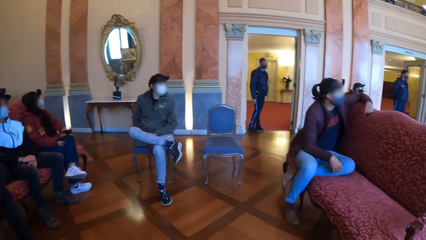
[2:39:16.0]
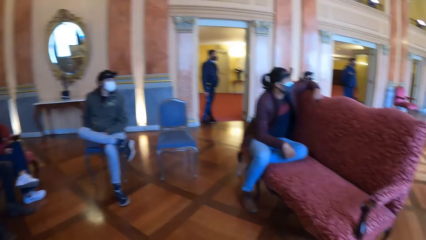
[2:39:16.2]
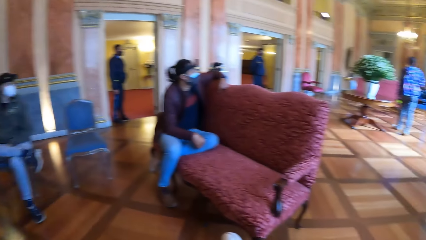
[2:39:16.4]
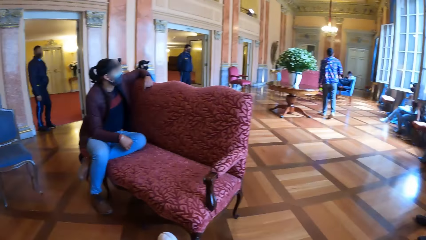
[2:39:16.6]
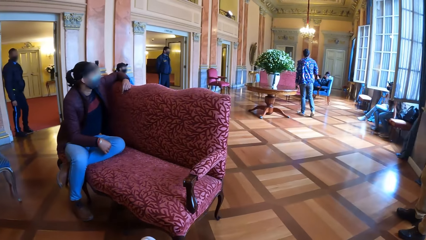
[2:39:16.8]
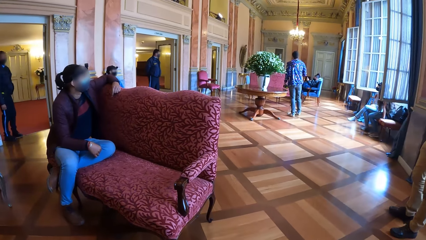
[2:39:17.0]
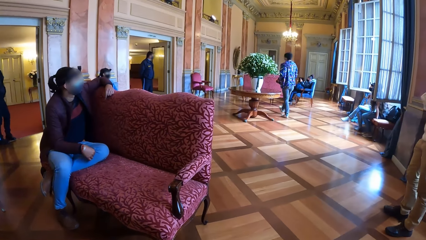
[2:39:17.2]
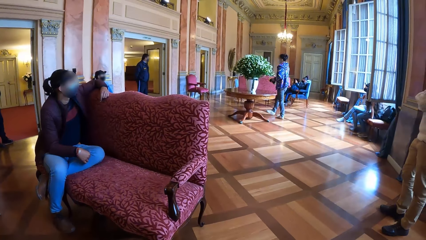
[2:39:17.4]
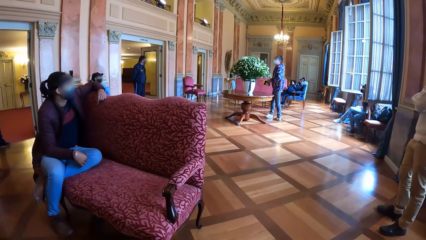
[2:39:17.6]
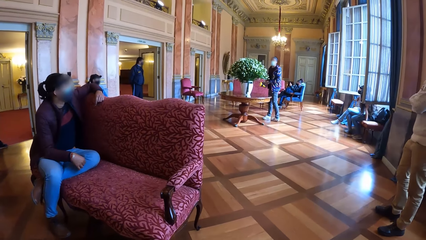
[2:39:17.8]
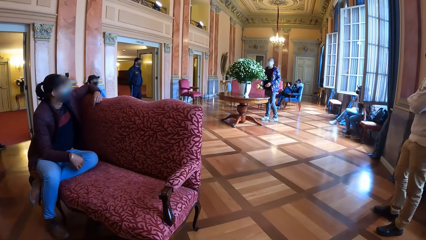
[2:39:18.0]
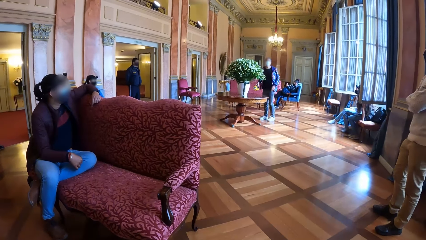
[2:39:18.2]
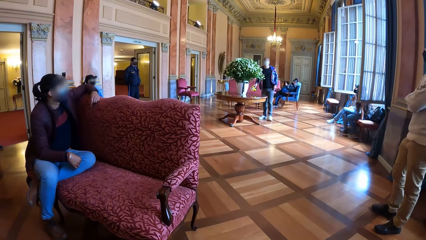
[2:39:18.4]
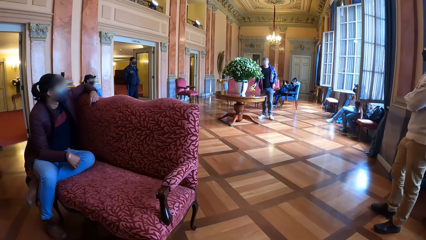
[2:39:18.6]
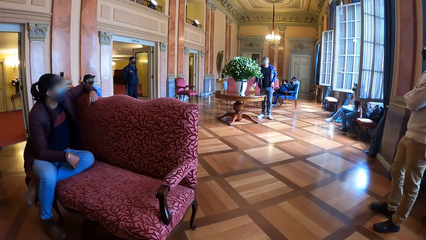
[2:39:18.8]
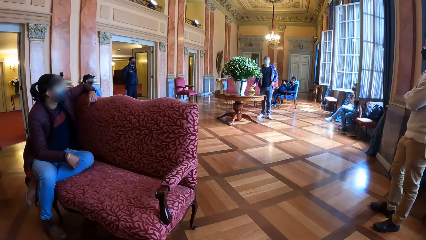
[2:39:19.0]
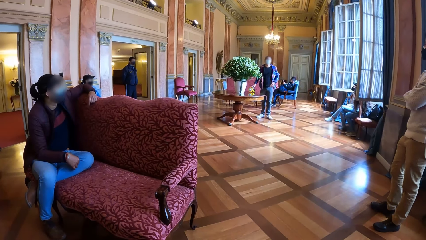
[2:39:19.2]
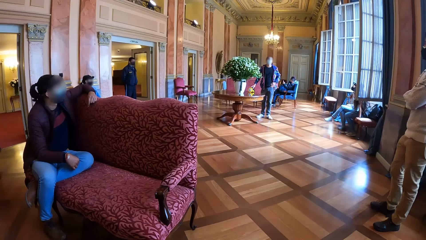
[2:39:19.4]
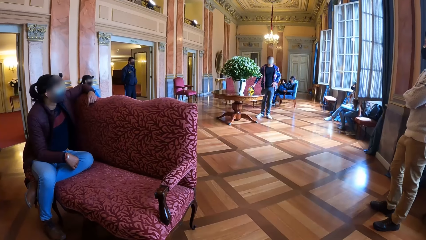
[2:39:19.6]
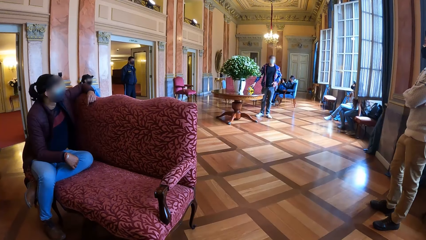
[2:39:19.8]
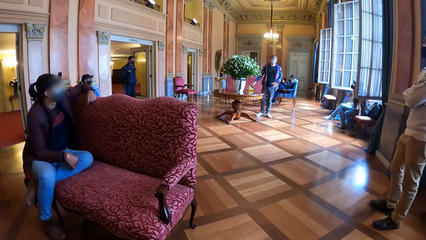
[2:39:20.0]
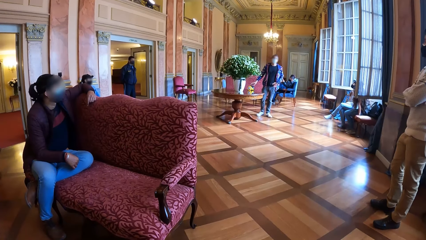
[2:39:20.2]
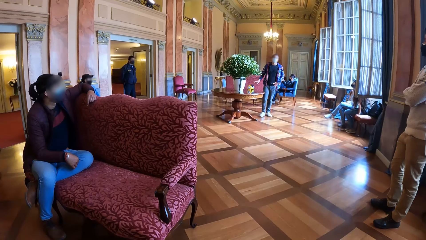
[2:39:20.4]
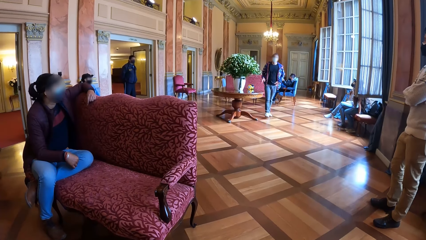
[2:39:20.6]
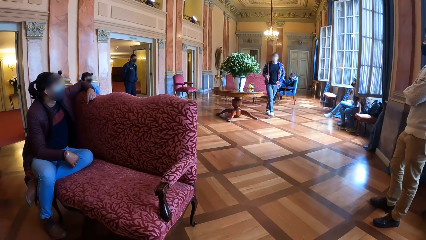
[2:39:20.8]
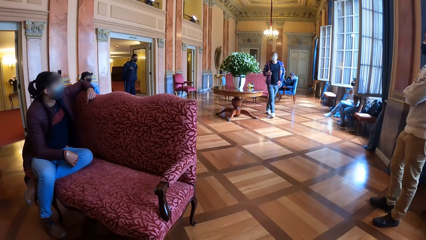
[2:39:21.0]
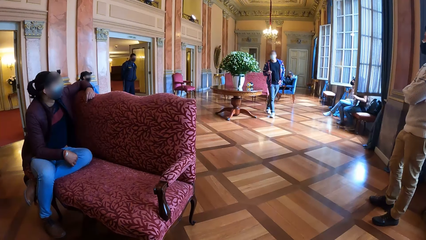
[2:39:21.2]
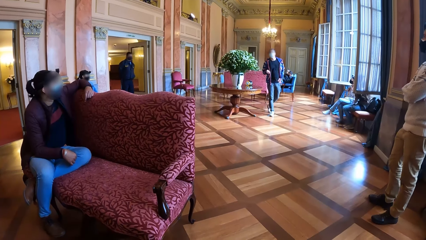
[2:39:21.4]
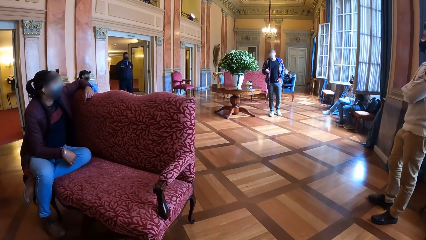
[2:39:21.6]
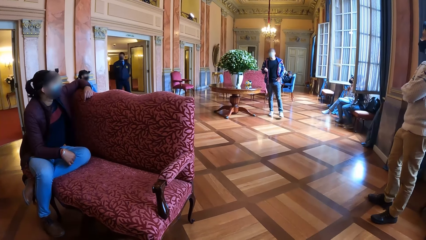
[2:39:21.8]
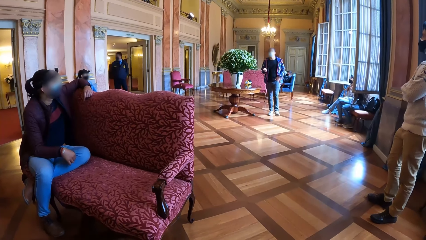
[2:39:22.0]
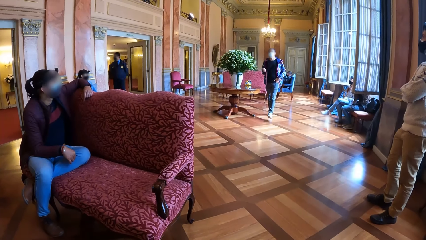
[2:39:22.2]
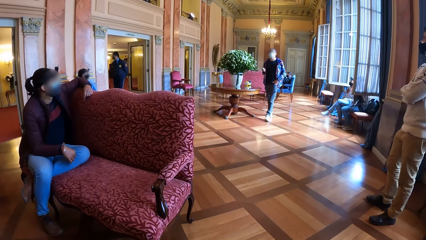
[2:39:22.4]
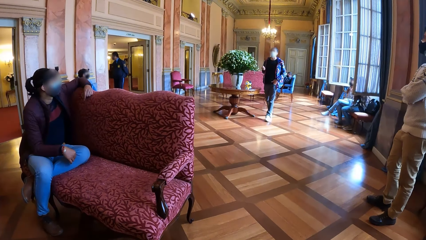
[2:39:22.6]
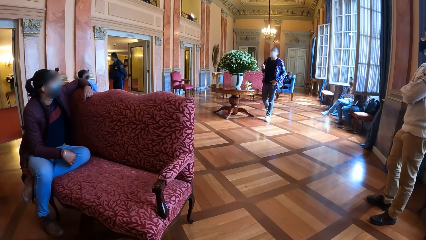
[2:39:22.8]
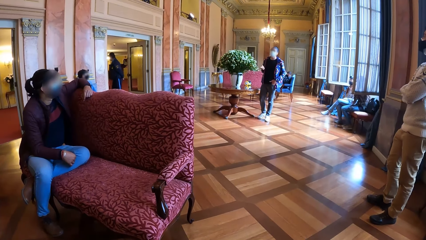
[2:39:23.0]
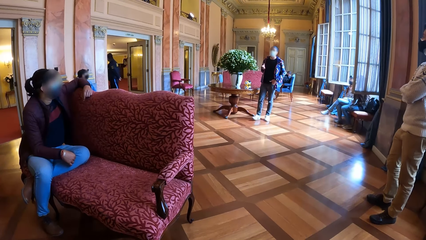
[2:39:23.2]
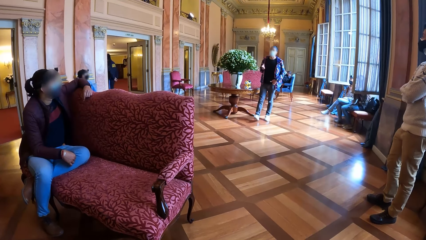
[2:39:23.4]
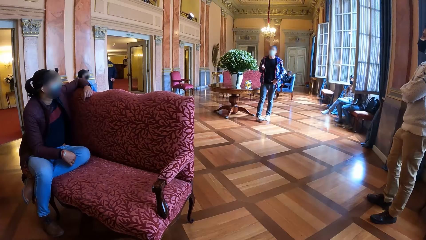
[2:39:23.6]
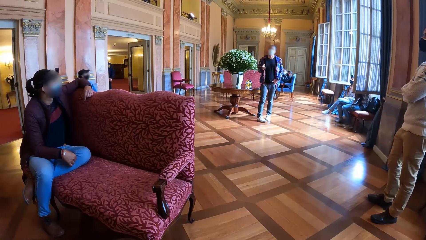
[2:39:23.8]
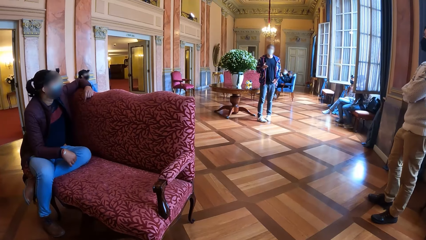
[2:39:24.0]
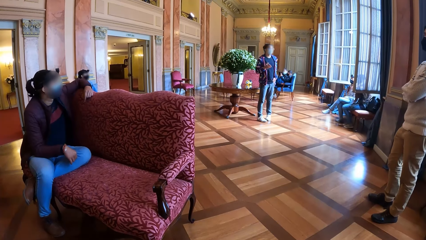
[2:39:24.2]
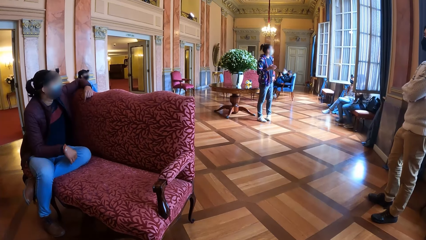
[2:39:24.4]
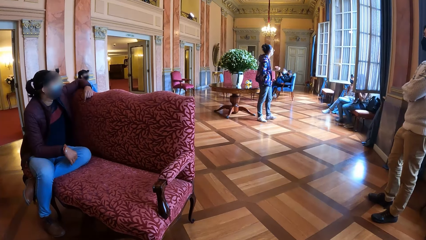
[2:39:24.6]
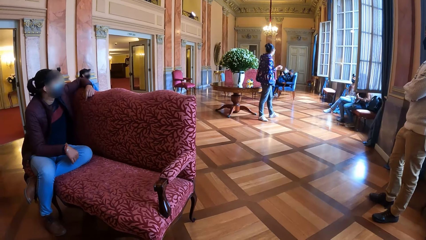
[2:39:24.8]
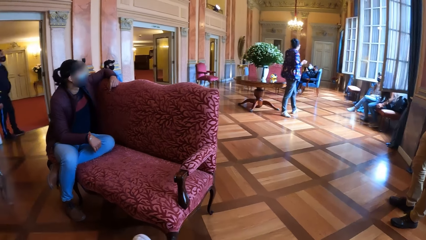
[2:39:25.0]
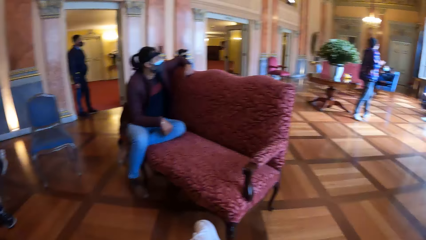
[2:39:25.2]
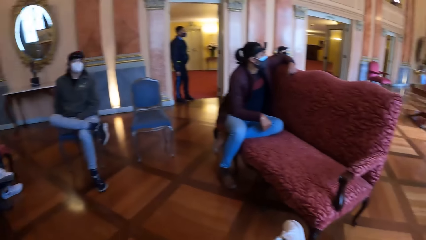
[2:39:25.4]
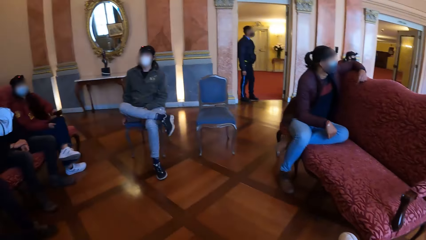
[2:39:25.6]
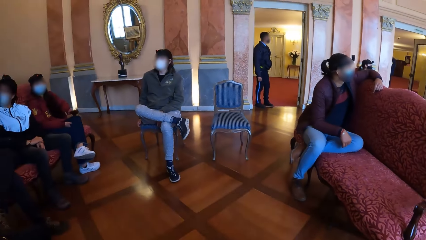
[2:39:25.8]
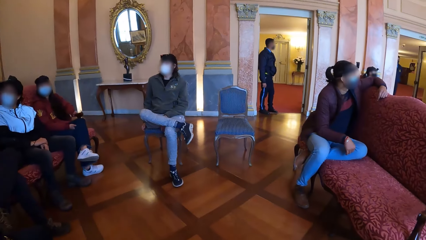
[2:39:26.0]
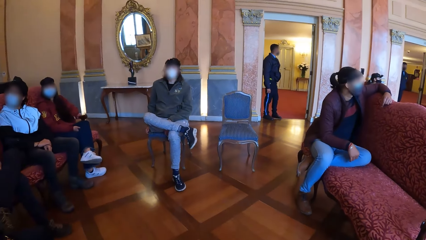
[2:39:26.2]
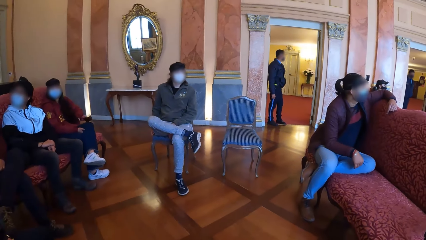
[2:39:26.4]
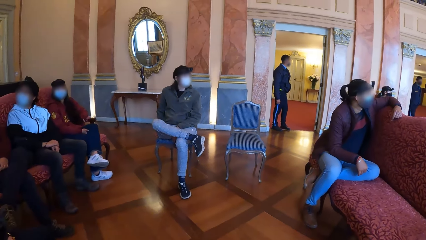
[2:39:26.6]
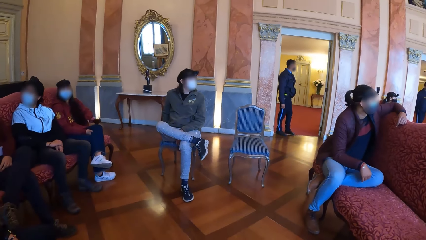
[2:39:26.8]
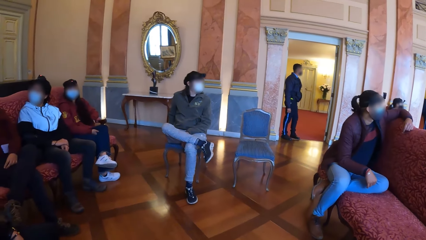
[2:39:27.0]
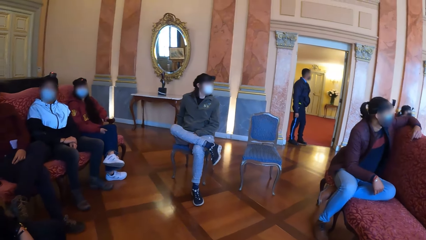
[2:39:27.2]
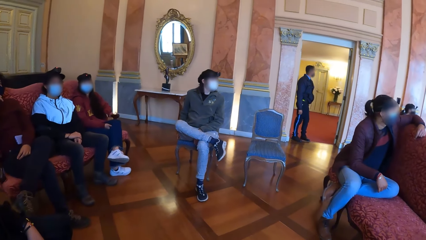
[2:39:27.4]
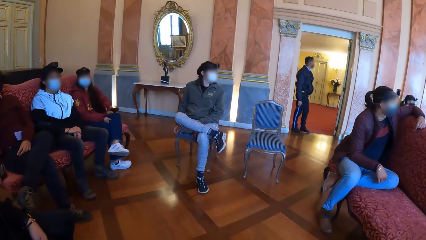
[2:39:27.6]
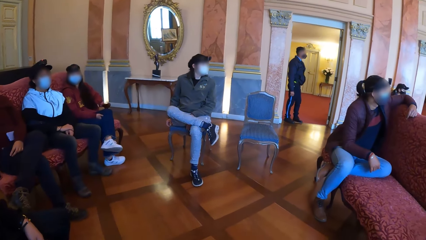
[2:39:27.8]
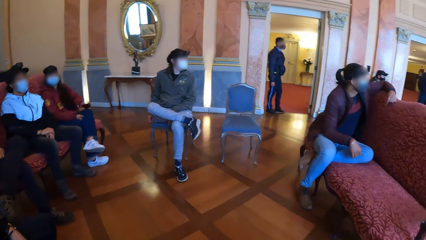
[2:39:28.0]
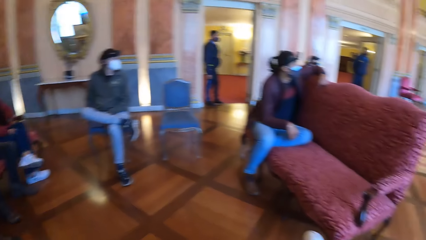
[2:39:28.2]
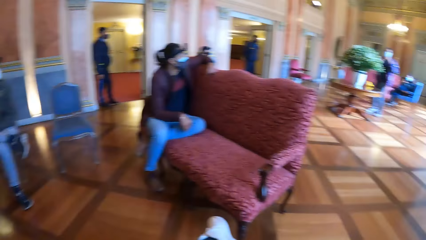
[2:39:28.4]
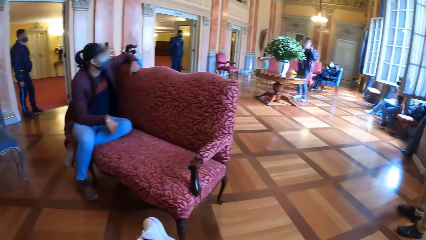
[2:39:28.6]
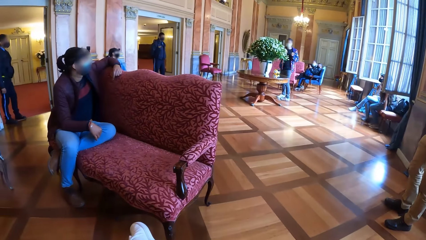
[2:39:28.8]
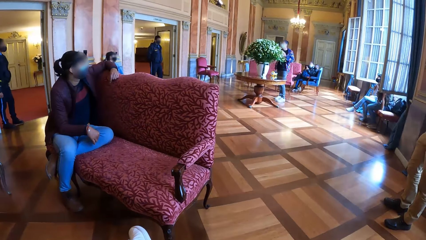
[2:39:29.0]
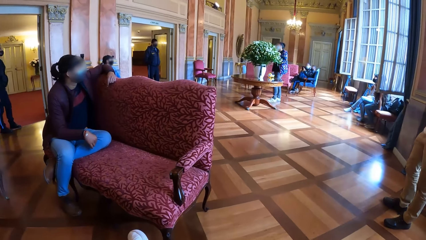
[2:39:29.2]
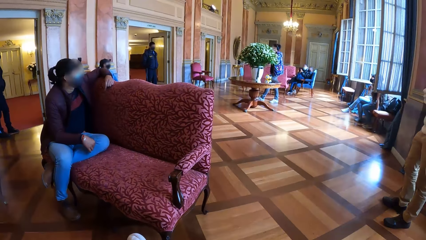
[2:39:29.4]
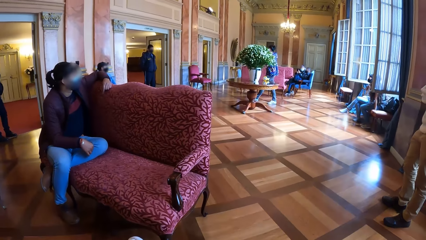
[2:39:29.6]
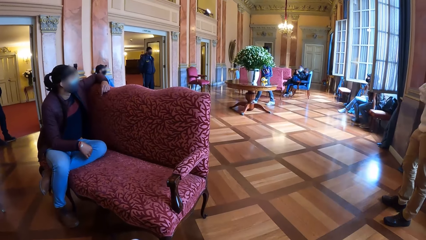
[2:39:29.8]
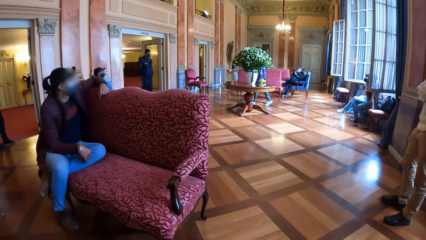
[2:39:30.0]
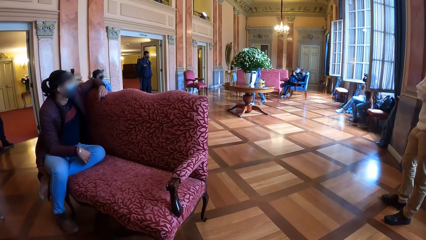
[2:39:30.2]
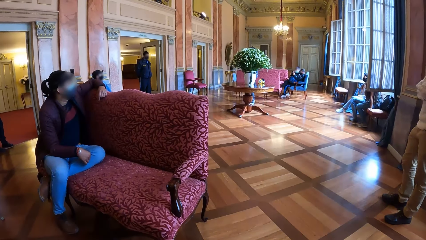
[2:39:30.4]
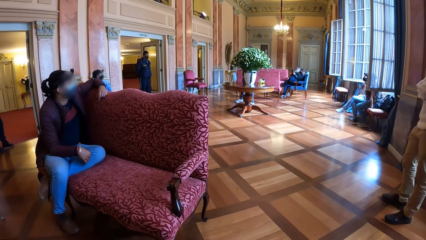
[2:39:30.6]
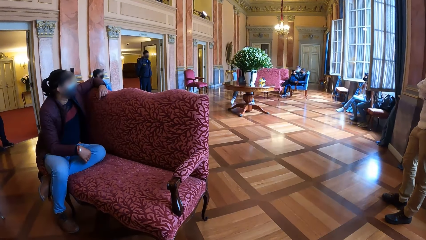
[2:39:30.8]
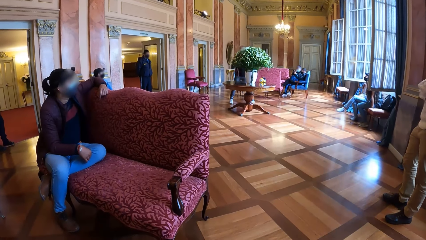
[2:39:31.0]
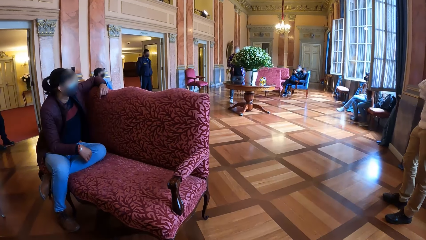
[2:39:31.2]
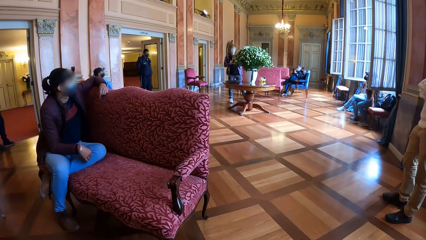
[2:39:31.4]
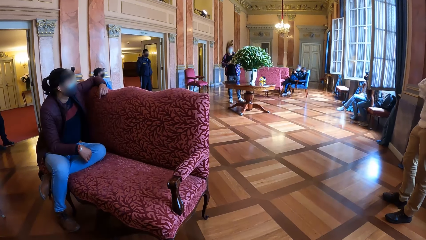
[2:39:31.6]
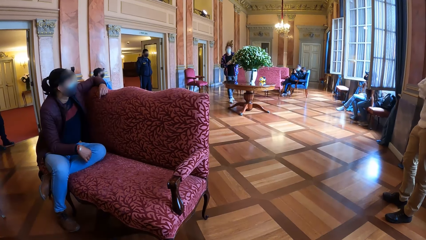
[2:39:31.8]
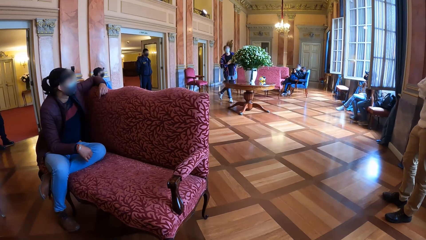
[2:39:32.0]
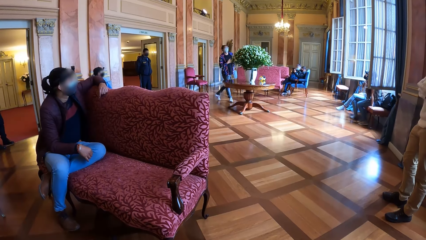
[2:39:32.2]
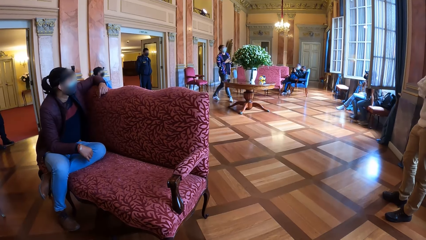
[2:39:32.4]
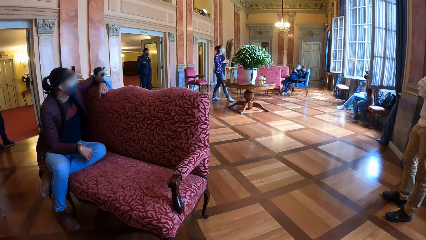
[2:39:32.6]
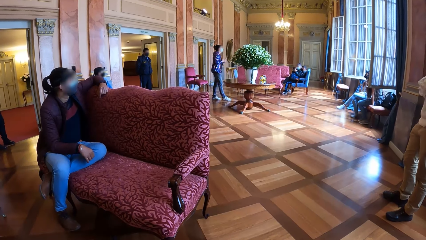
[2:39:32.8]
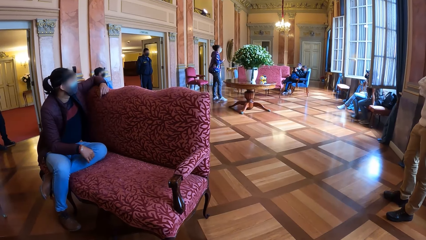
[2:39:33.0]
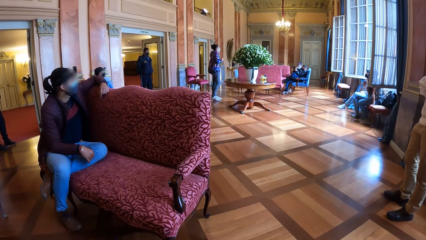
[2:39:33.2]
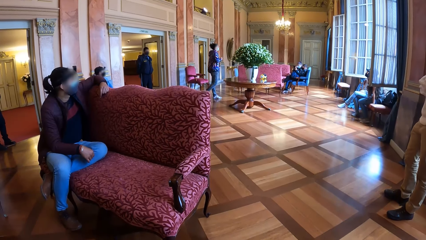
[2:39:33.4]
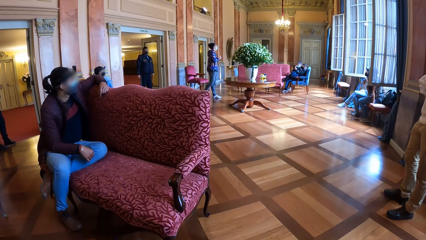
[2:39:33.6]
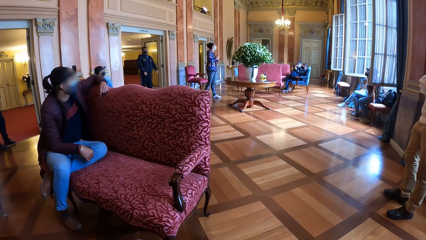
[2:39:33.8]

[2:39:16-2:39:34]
The man drops the torchlight with his right hand on a table. The camera wearer looks at the person. The man interacts with everyone in the room. The camera wearer looks at the people. They look at the person.
